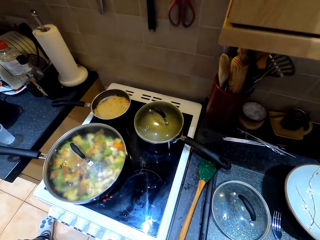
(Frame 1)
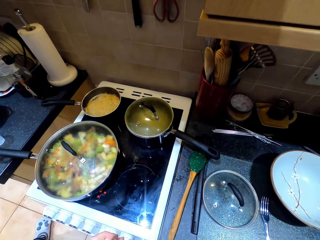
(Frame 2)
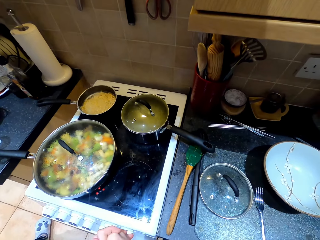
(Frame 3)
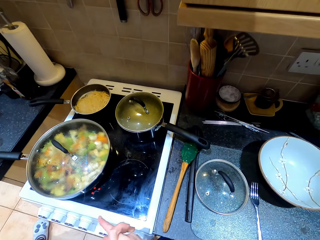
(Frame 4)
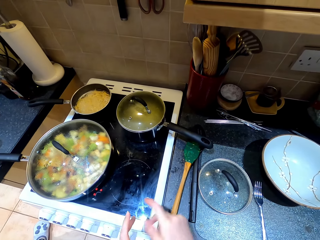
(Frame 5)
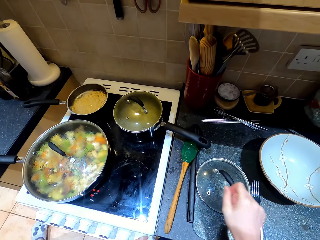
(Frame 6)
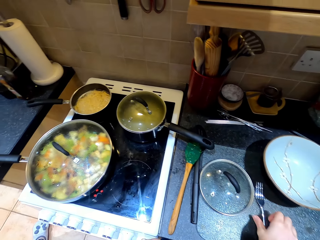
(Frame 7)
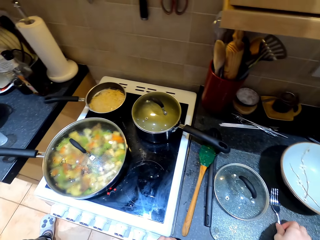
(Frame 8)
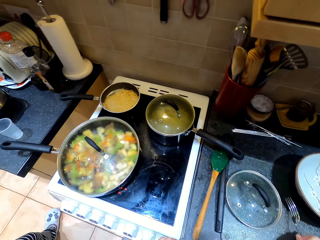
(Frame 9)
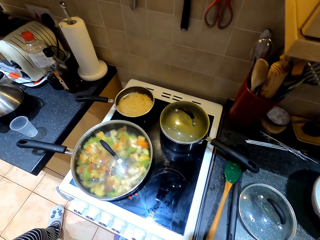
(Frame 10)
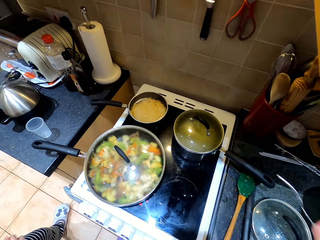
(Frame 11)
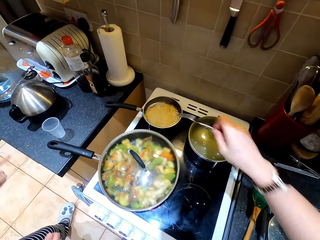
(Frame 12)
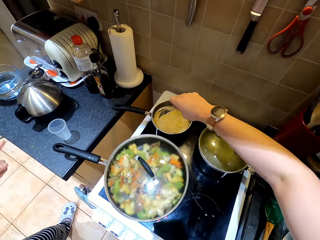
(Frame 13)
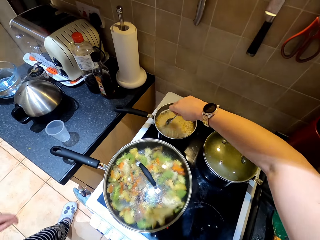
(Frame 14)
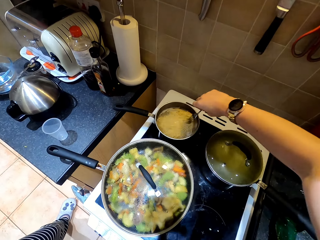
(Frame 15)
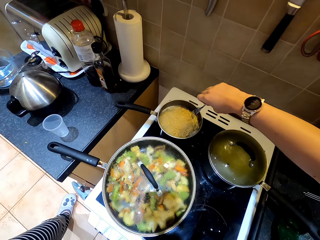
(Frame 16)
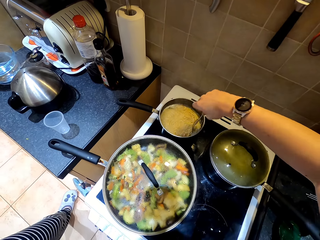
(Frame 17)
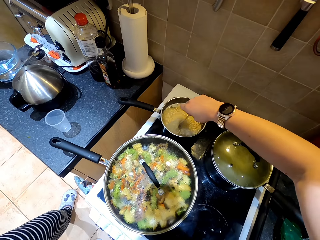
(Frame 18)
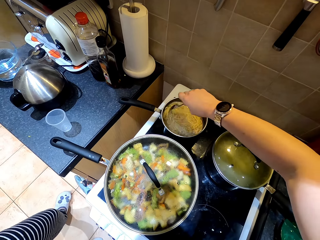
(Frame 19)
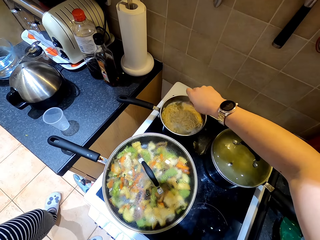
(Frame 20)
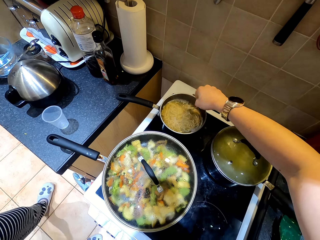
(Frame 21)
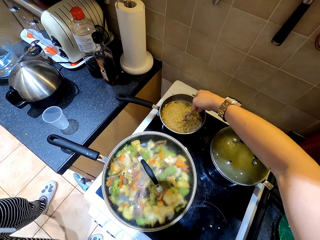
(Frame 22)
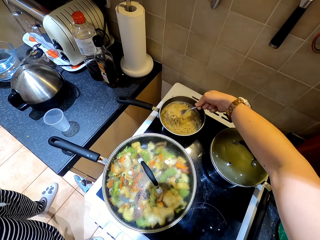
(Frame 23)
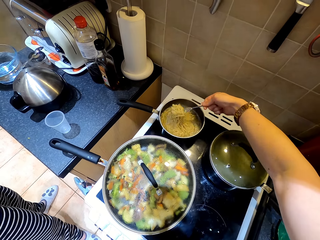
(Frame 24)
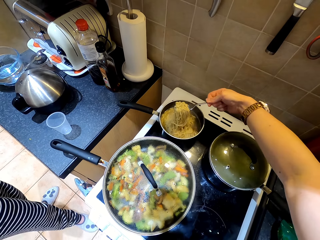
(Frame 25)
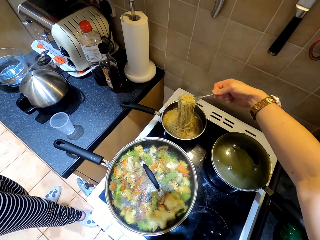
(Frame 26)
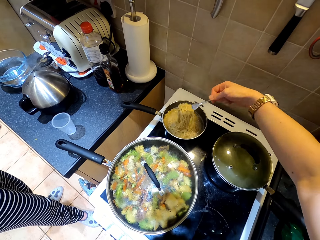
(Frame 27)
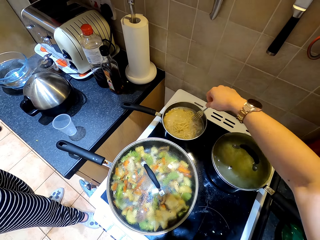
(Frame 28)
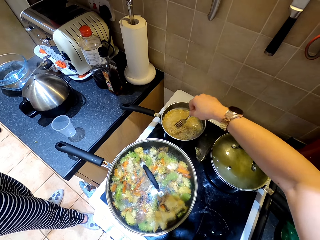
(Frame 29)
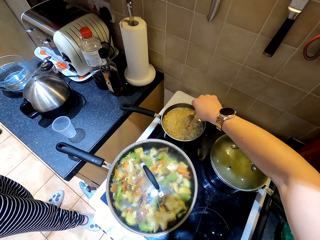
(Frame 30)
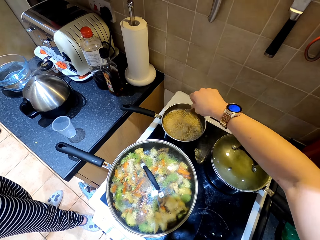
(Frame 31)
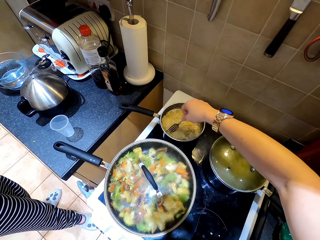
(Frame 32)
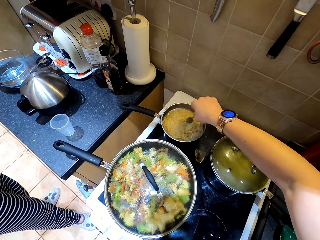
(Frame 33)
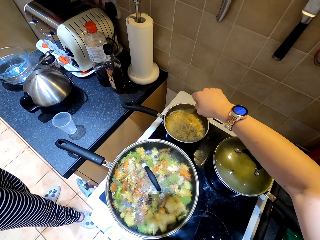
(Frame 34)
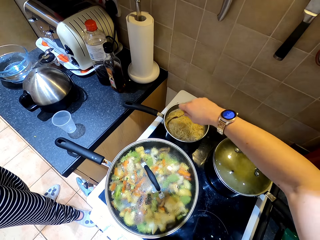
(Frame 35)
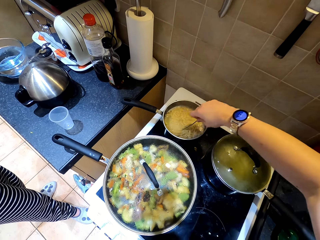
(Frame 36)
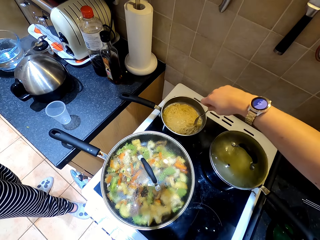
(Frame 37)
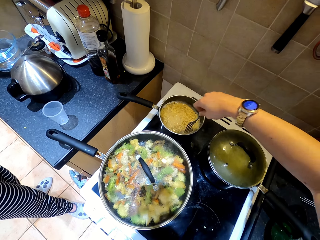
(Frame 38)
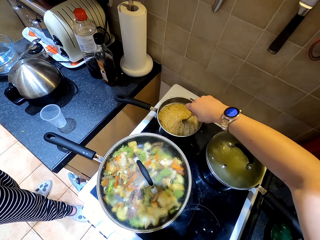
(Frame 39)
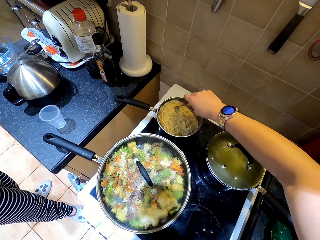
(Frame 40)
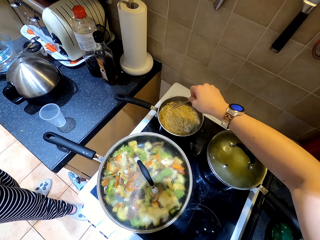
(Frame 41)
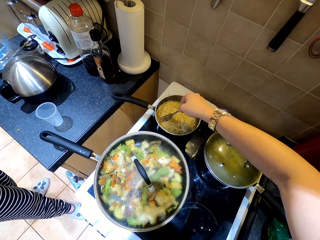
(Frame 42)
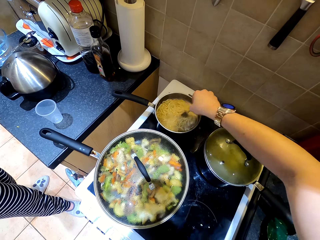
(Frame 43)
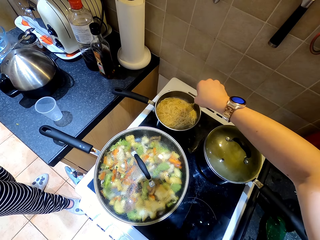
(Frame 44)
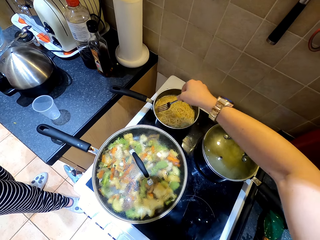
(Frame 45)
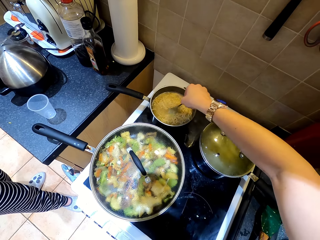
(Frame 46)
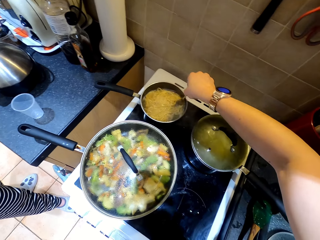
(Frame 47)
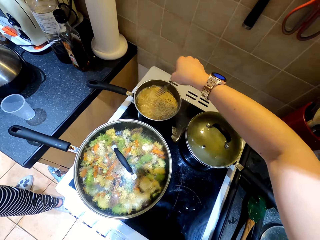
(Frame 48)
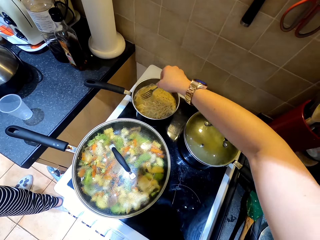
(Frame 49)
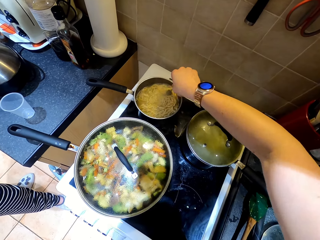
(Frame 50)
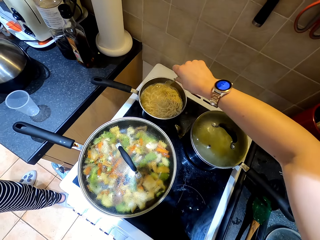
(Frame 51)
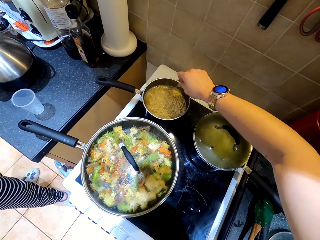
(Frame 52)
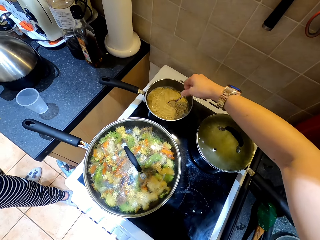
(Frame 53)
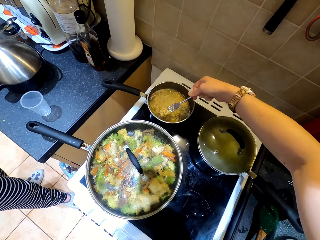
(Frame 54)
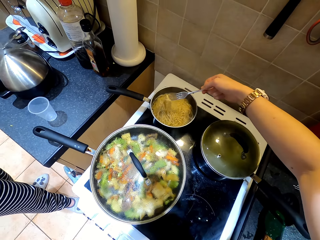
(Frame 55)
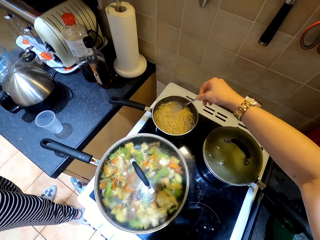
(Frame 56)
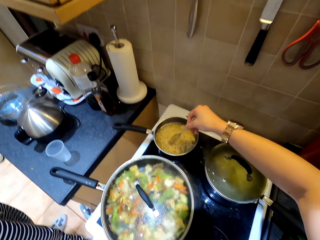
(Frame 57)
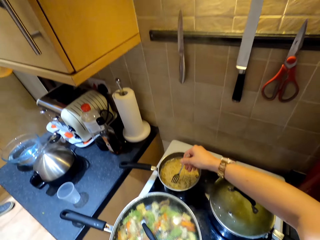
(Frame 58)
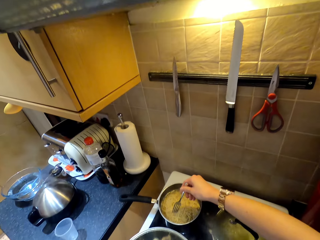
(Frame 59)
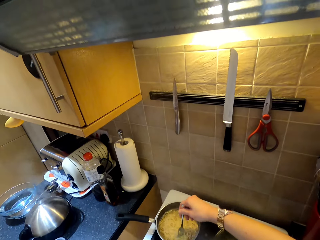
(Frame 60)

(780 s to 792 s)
The camera wearer takes the fork from the table. They stir noodles in the pan with the fork.

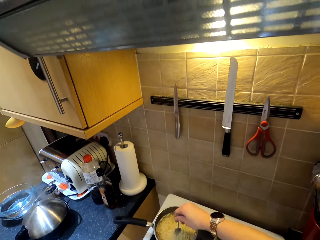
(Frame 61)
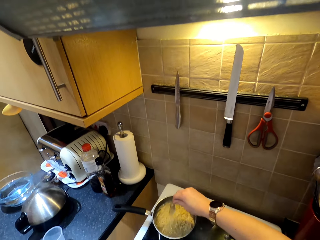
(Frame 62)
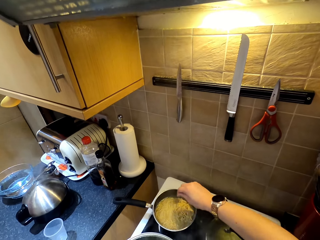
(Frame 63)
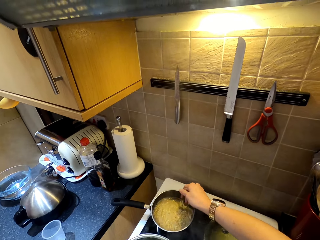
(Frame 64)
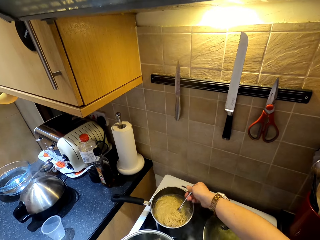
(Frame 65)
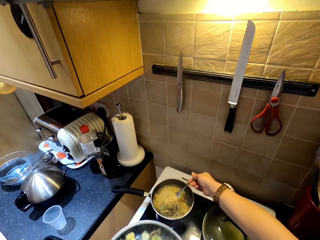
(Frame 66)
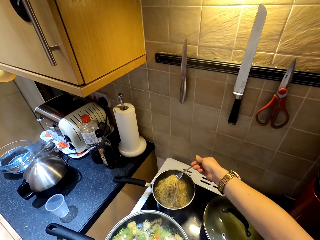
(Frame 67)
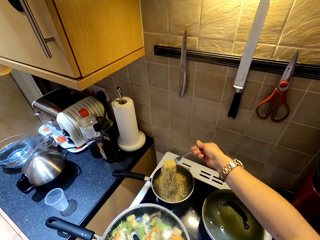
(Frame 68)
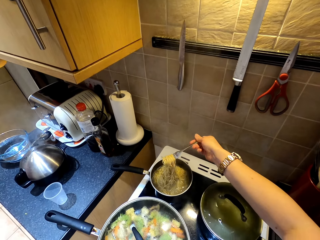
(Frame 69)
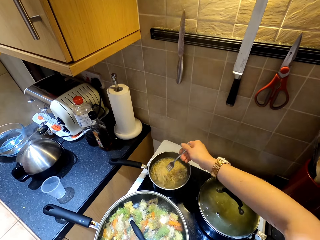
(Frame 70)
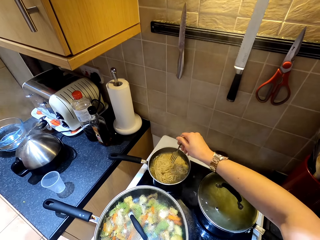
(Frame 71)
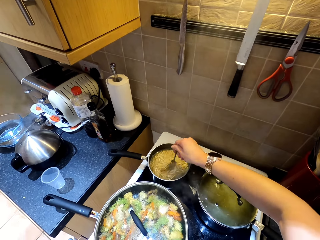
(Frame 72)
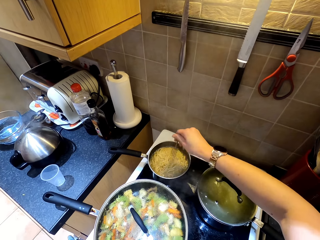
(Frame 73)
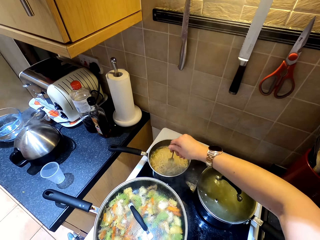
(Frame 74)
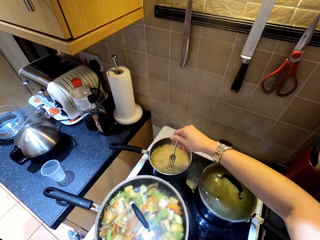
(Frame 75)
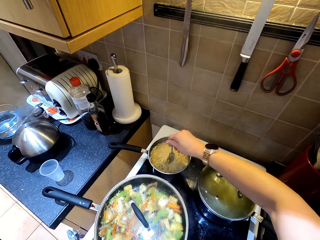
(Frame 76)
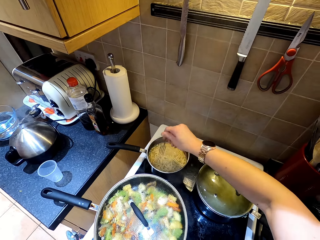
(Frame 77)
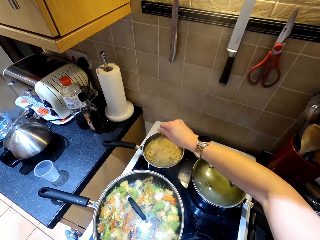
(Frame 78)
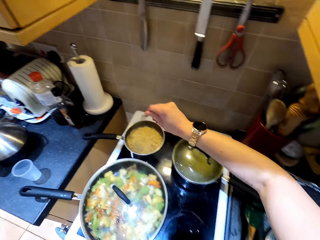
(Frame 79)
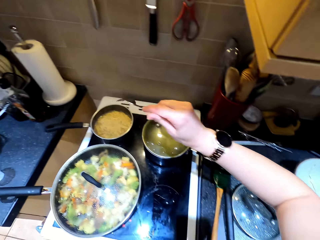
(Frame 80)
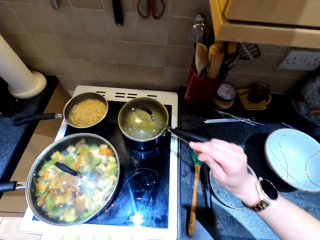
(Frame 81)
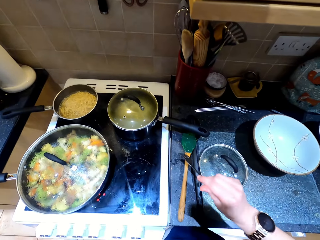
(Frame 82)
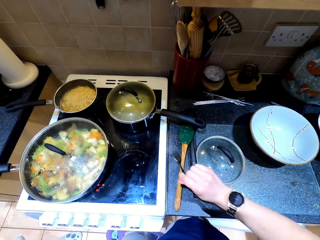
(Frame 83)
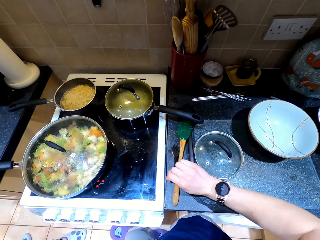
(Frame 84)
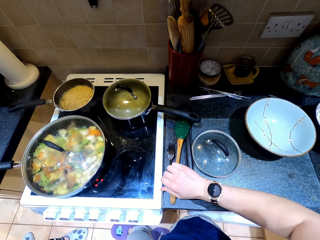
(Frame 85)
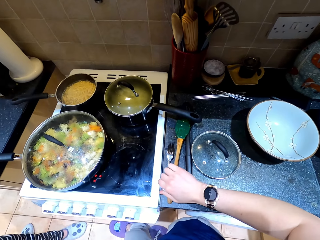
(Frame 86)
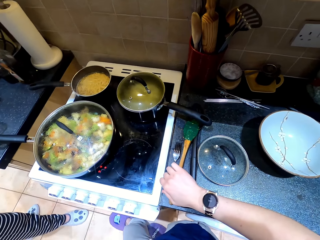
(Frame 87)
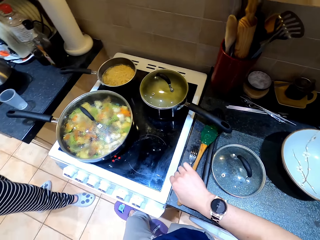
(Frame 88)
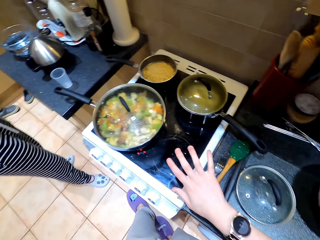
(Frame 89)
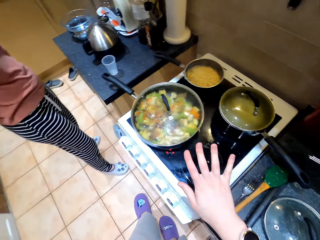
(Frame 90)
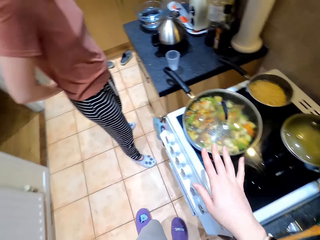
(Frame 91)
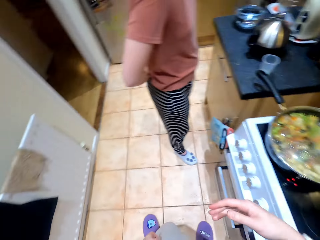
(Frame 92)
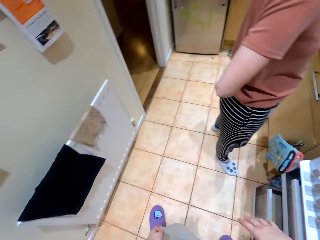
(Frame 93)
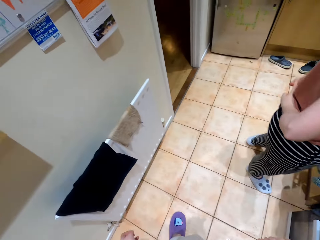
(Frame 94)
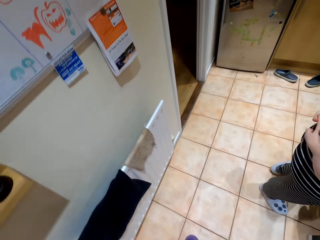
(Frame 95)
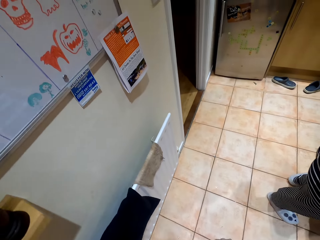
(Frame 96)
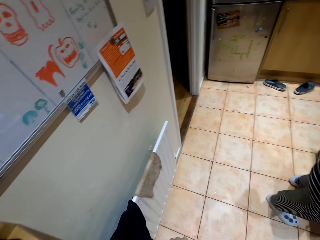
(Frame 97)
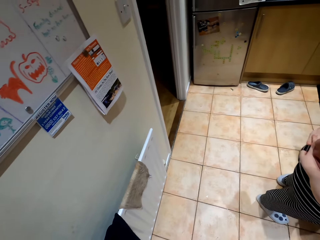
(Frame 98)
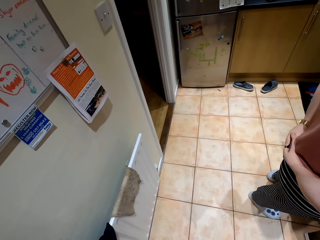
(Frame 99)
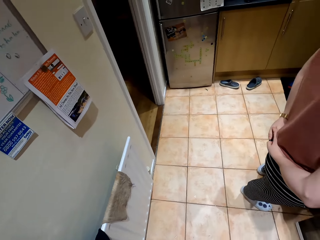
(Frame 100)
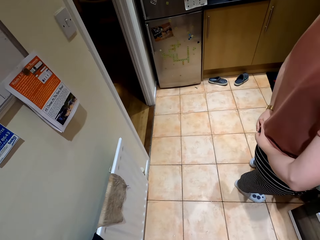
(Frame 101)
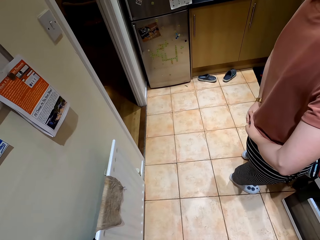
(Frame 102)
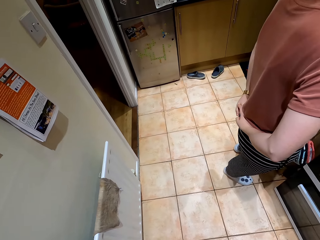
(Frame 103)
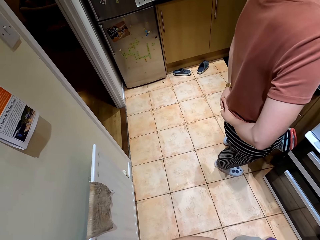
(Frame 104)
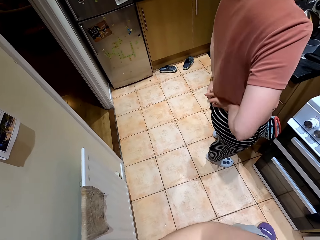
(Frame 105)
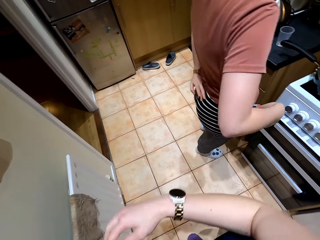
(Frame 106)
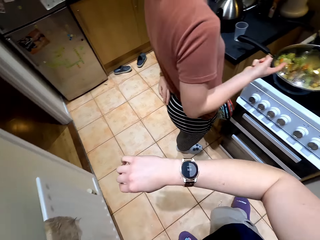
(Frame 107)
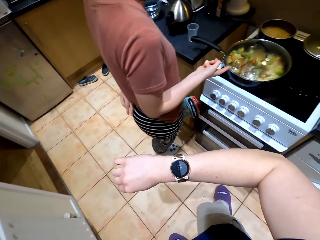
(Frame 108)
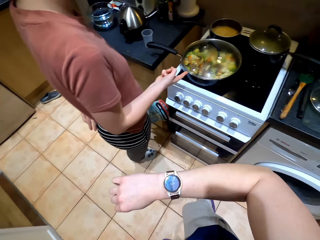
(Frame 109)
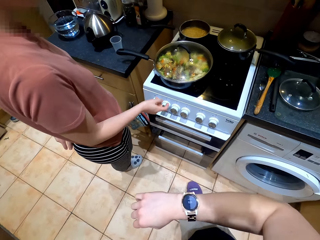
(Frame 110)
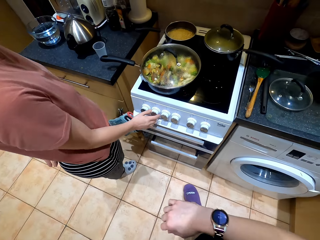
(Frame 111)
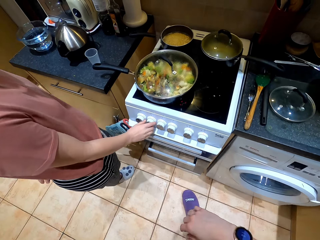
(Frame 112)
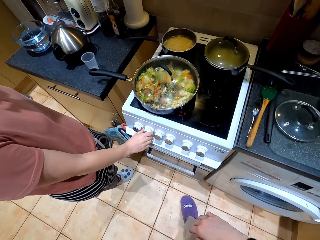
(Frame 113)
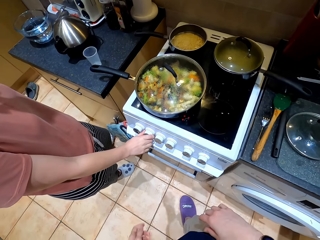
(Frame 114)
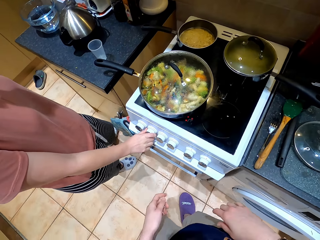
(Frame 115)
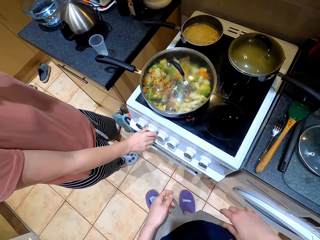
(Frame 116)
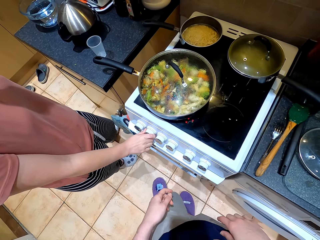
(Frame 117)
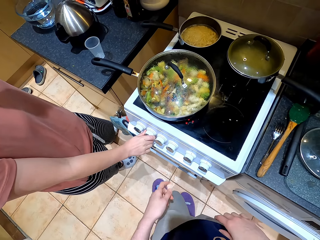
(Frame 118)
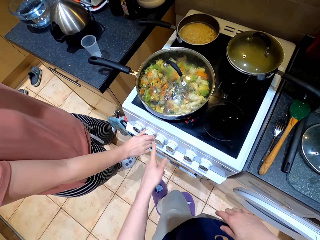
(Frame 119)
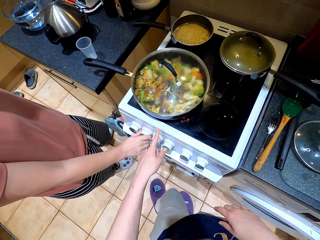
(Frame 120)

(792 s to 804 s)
The camera wearer puts the fork on the table. They check the watch. Someone regulates the burner.
